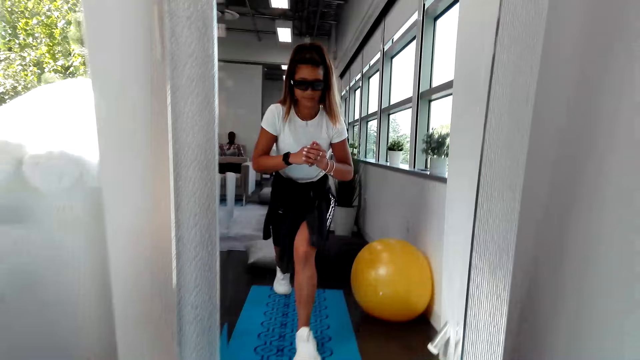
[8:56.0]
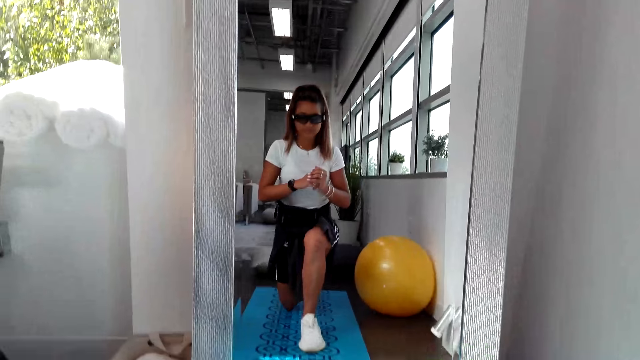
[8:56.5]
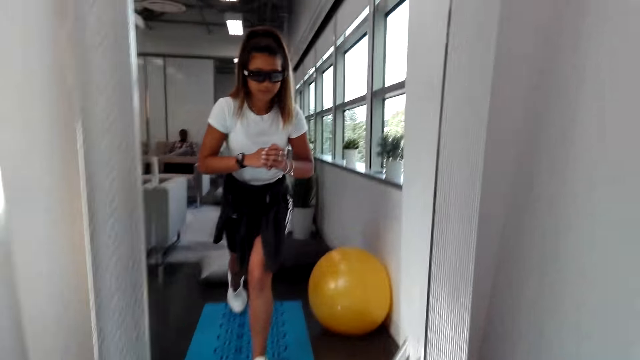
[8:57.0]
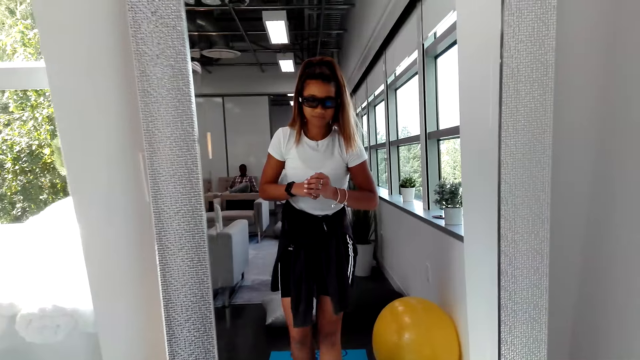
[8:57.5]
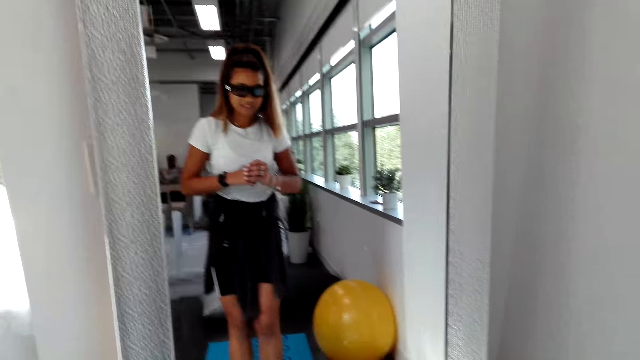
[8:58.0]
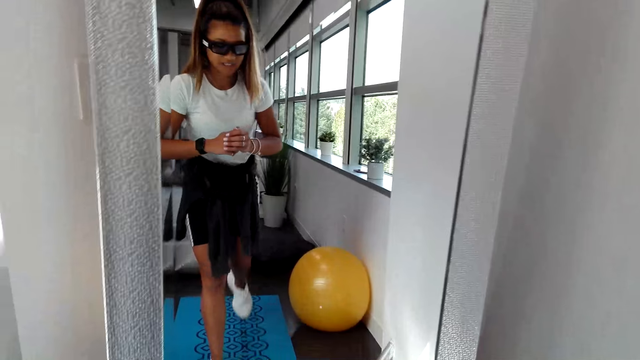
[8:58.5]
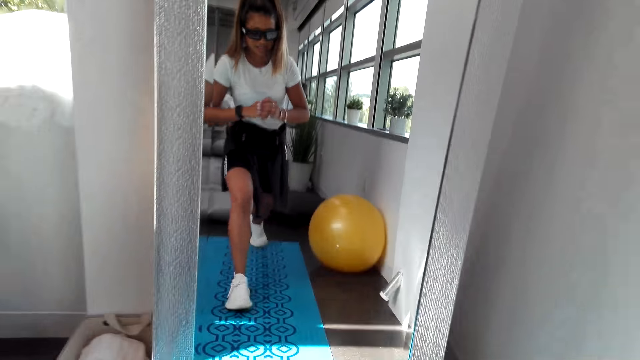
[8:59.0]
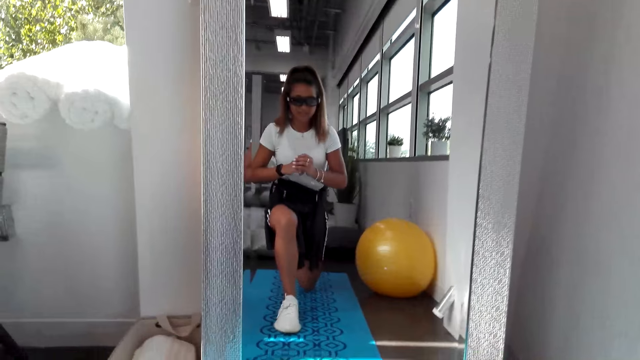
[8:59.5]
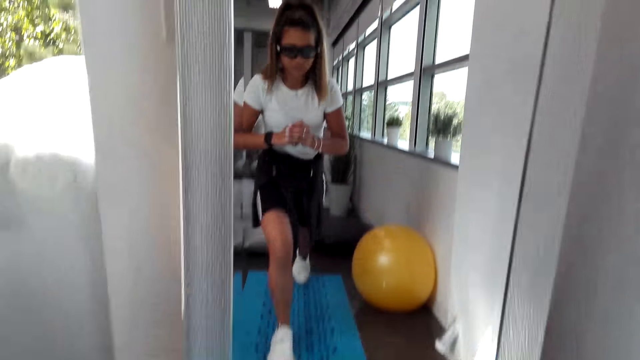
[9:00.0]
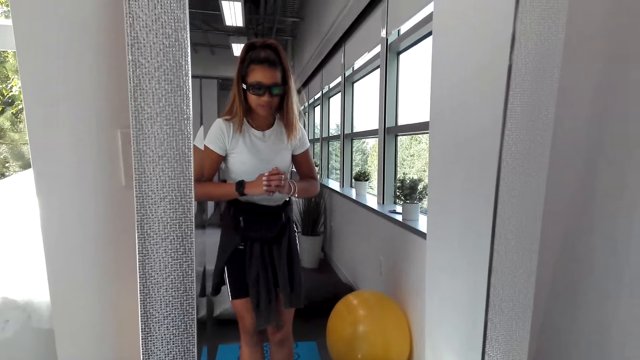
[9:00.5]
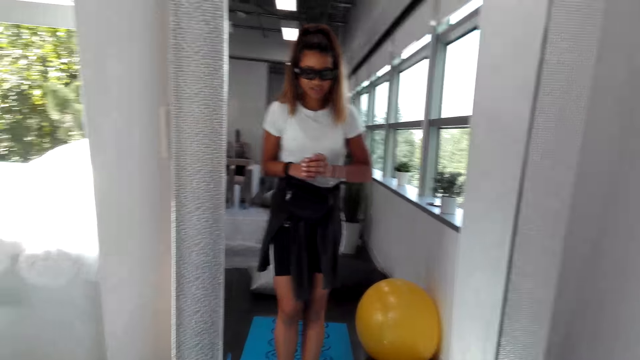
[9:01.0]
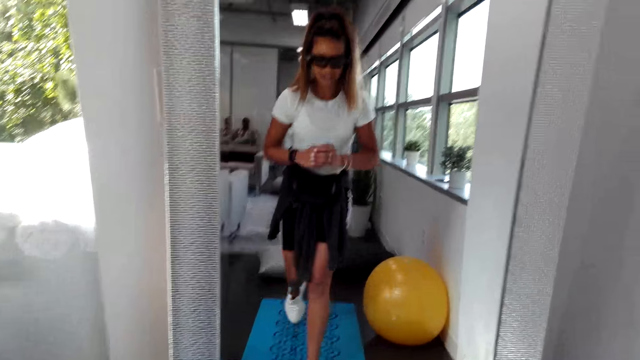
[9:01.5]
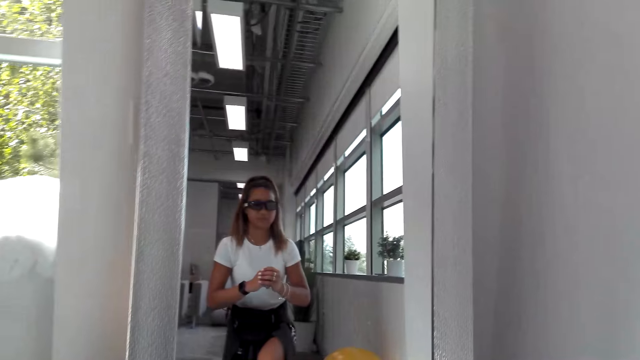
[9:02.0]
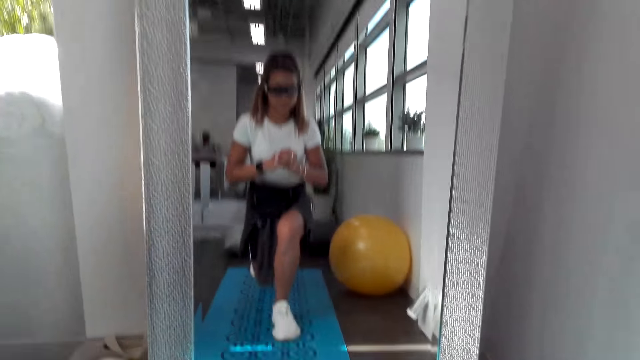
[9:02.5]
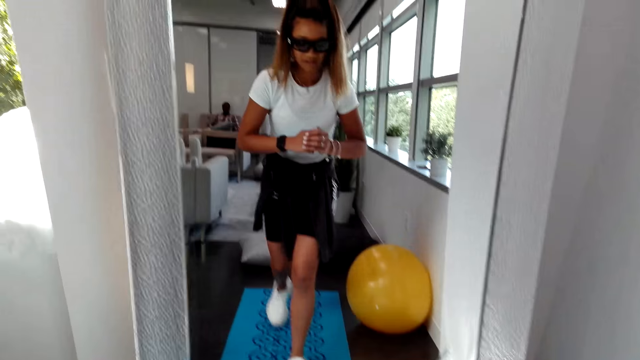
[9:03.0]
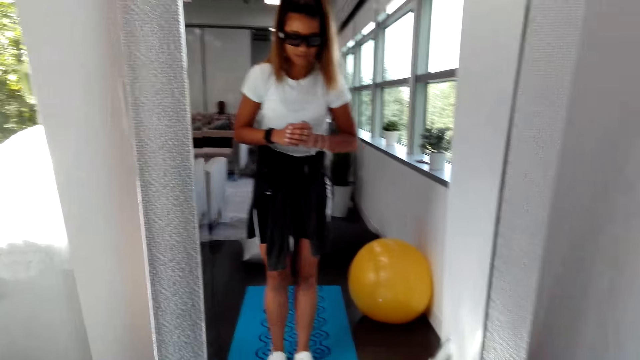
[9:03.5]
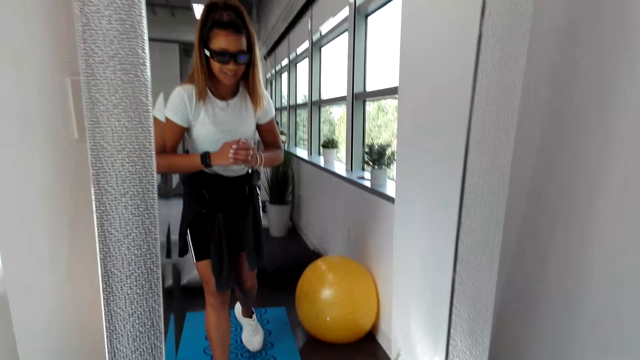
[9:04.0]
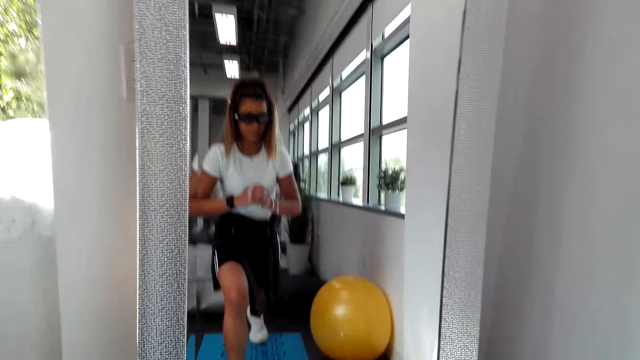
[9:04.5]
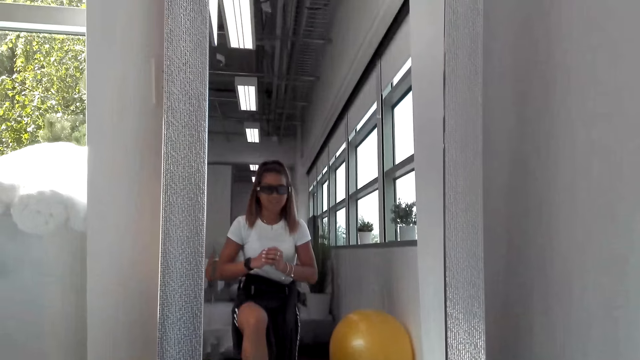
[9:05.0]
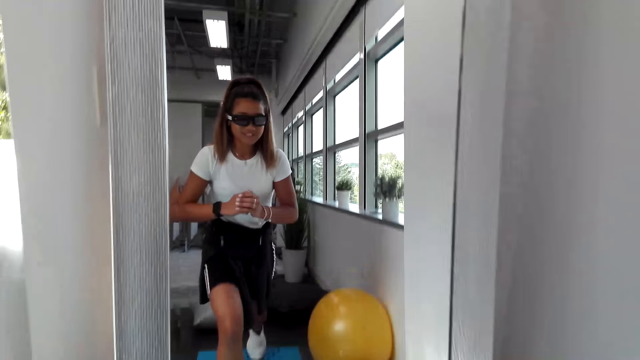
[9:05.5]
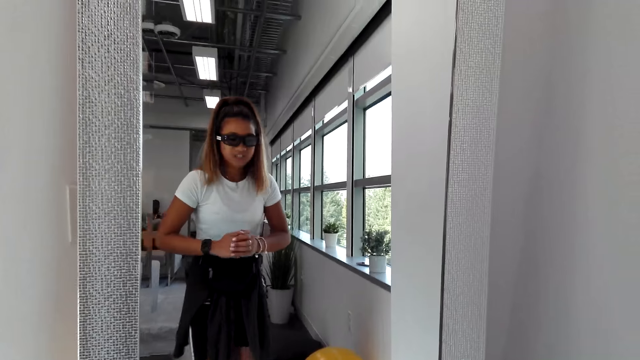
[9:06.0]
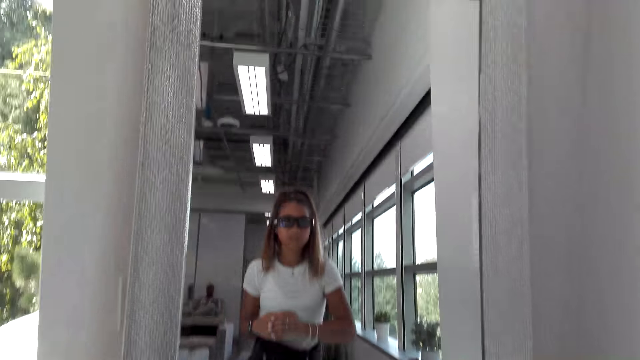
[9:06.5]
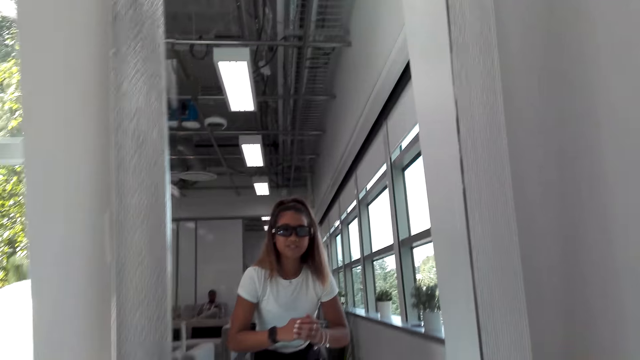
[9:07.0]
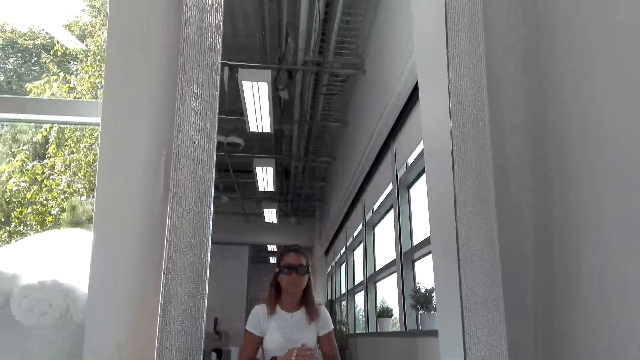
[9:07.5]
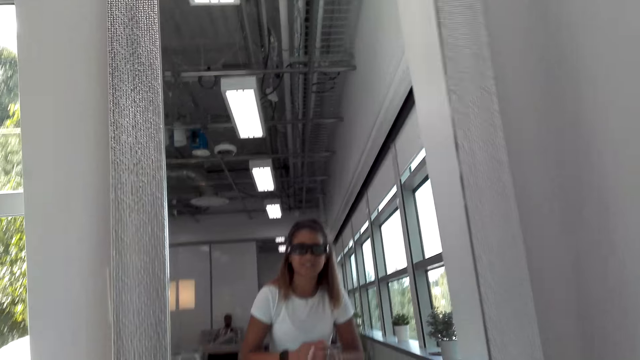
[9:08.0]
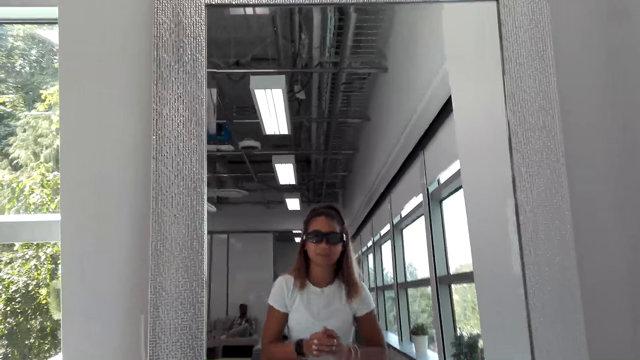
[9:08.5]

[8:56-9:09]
A man converses with the camera wearer. The camera wearer converses with the man.

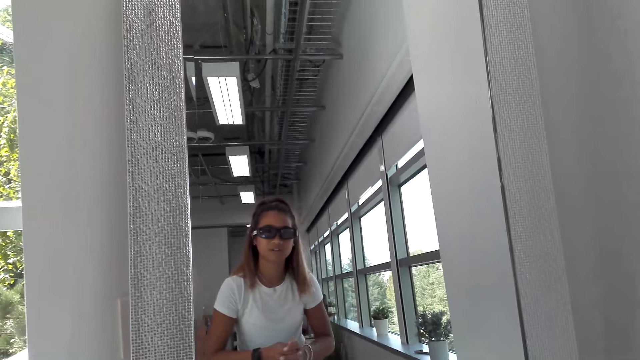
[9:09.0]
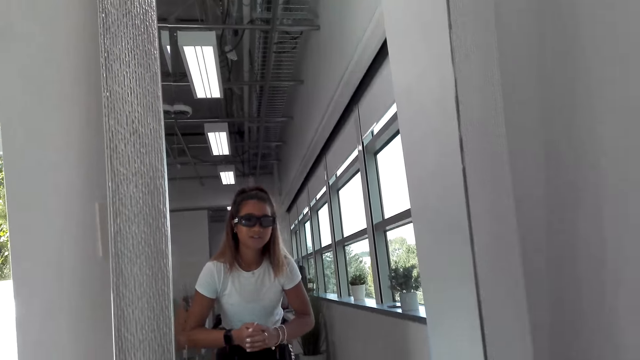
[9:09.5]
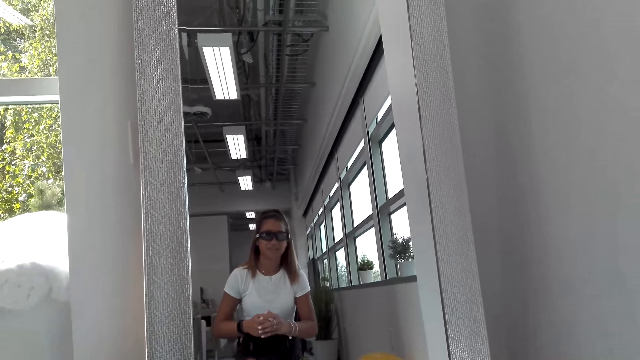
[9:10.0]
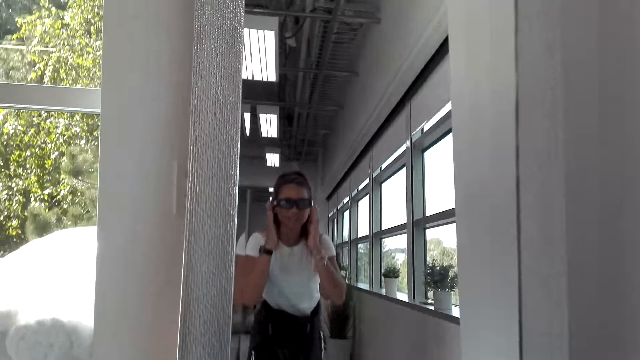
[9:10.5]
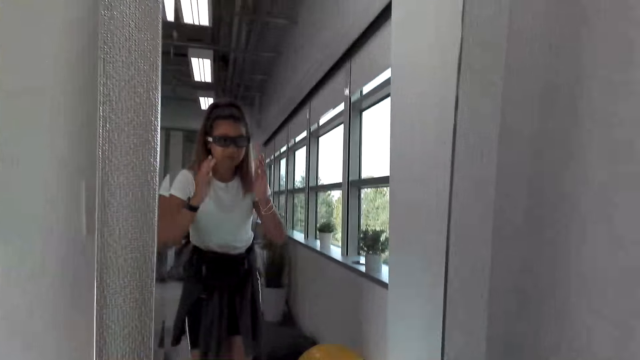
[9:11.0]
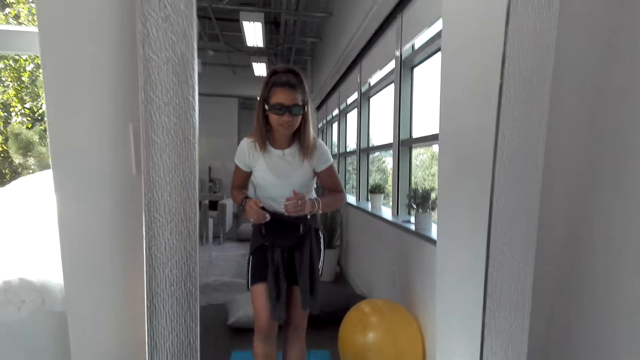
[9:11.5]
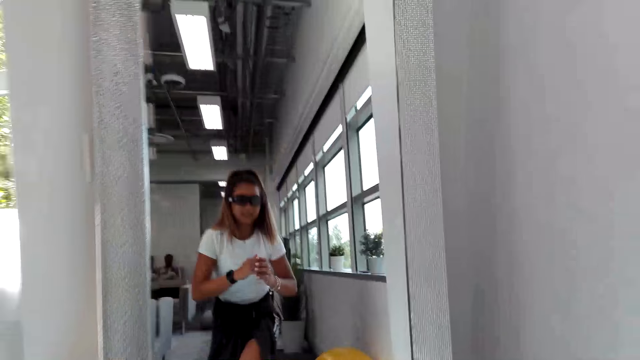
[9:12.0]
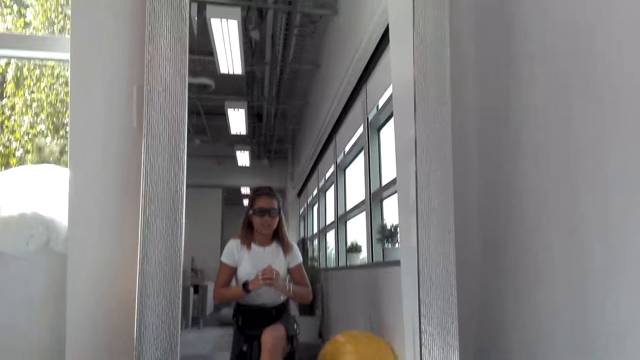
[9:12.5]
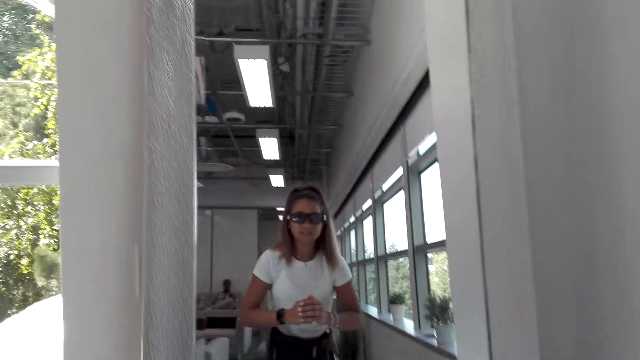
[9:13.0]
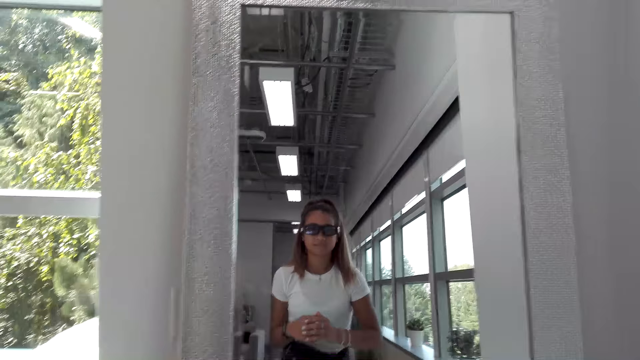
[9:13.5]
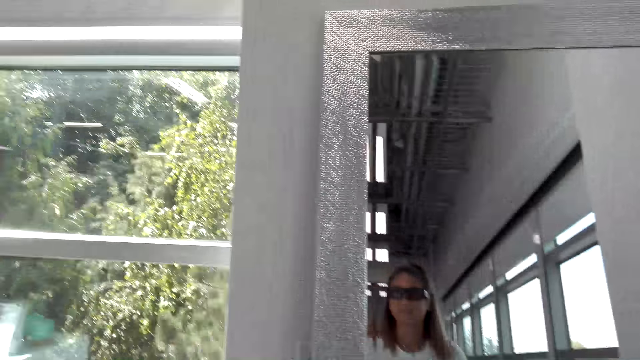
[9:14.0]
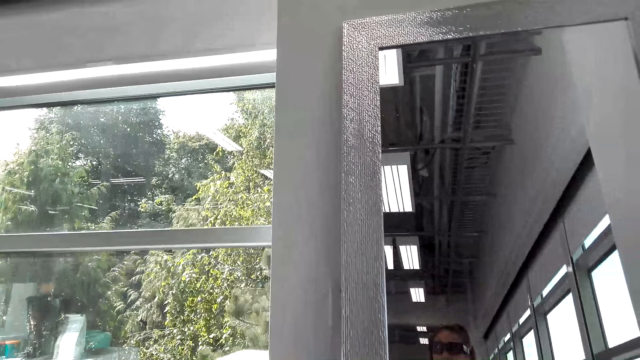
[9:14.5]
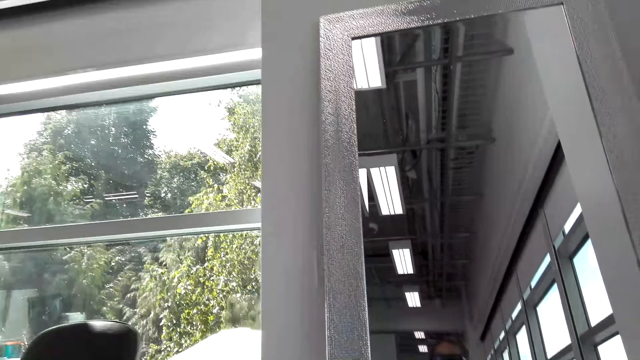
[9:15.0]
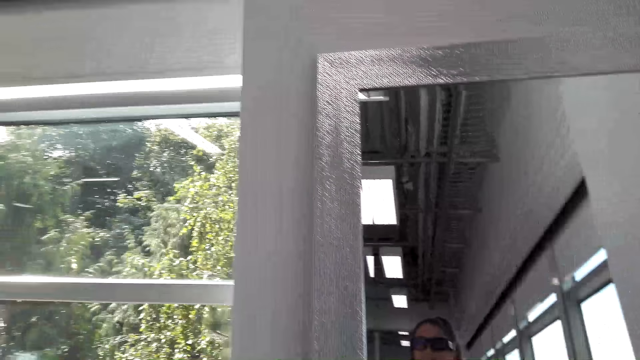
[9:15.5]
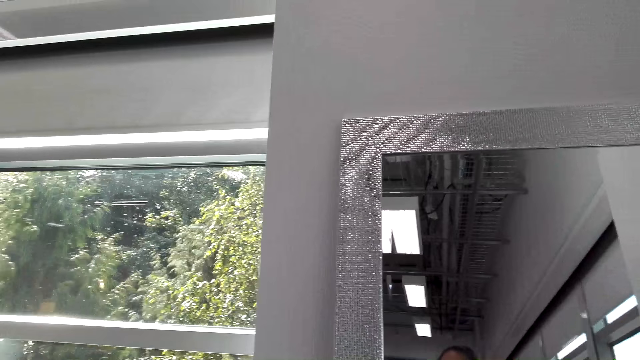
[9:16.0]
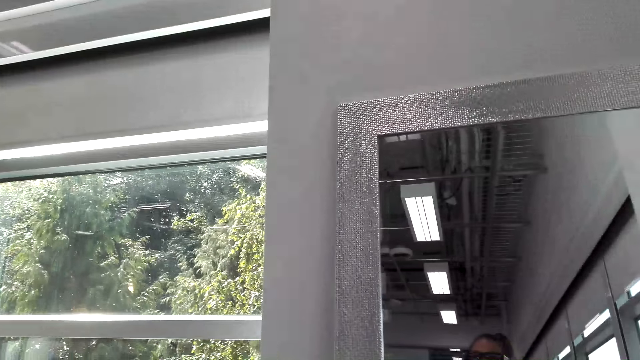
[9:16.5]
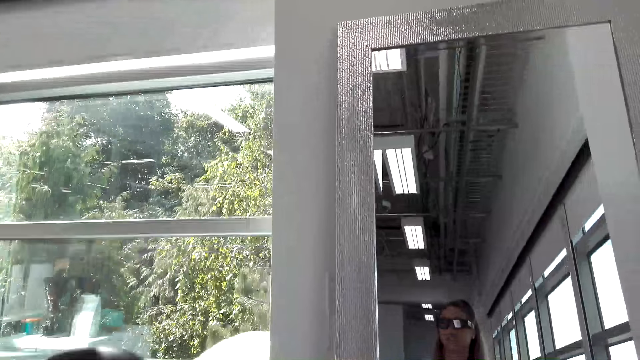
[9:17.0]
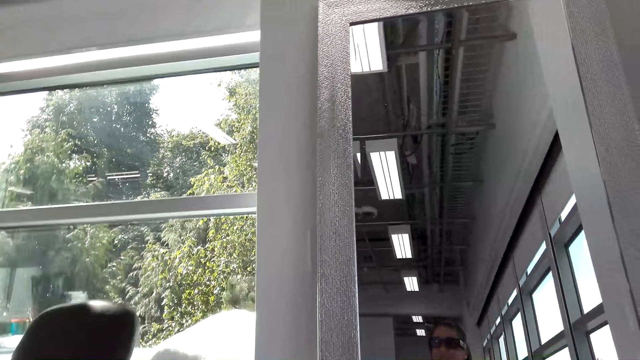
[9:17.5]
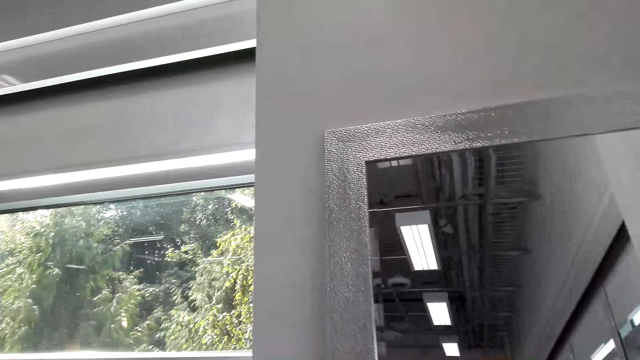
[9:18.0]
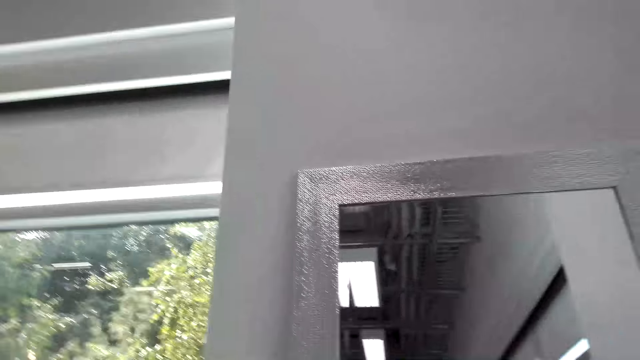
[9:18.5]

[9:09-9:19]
The camera wearer converses with a man. They bend on the ground. They look around the room.
